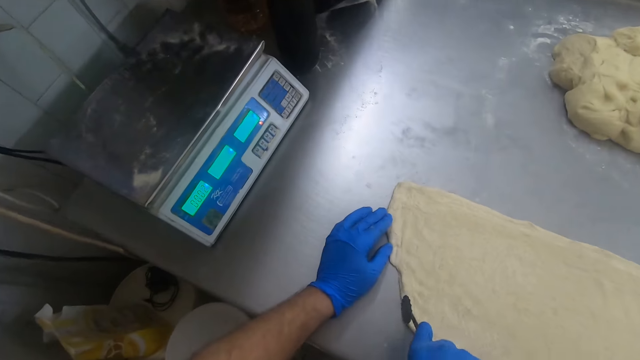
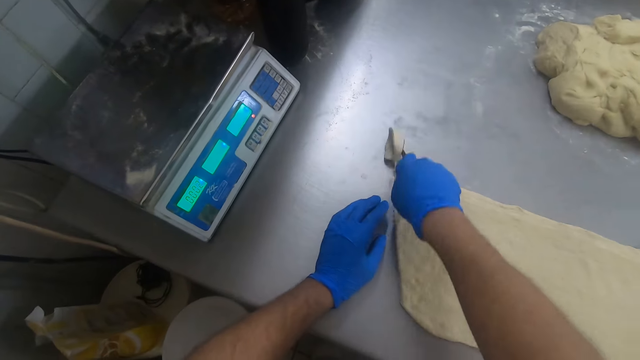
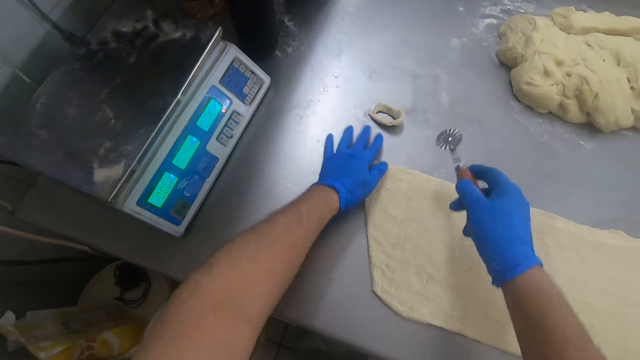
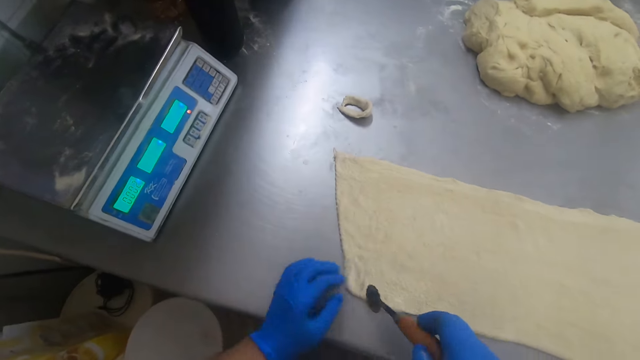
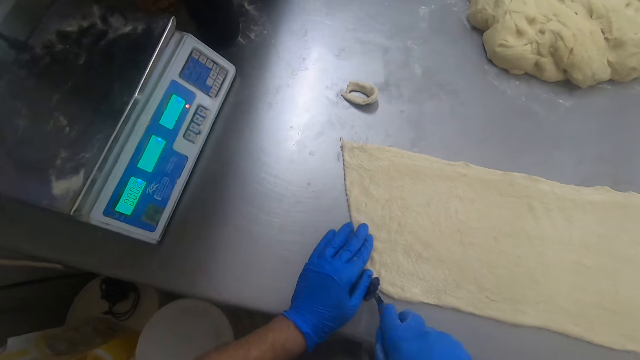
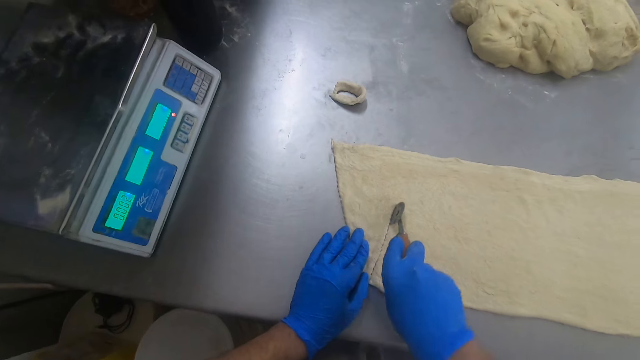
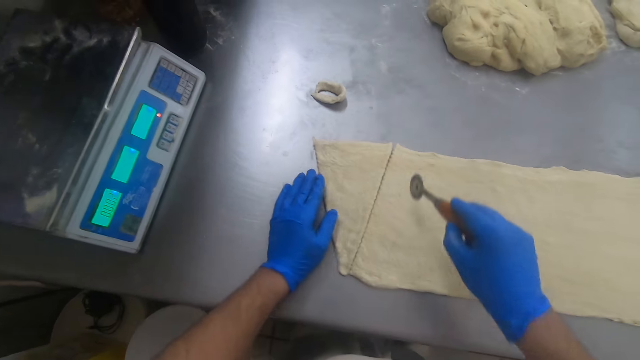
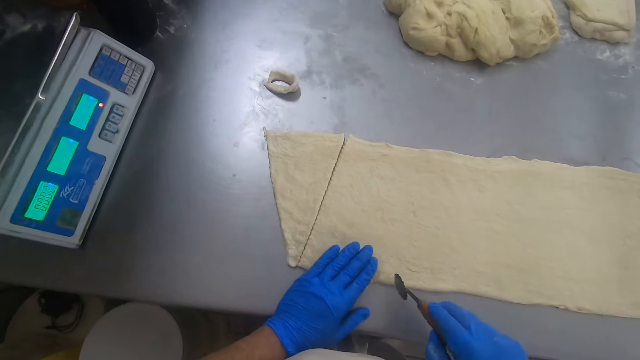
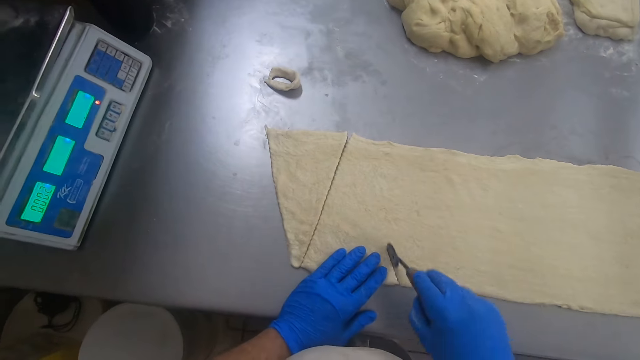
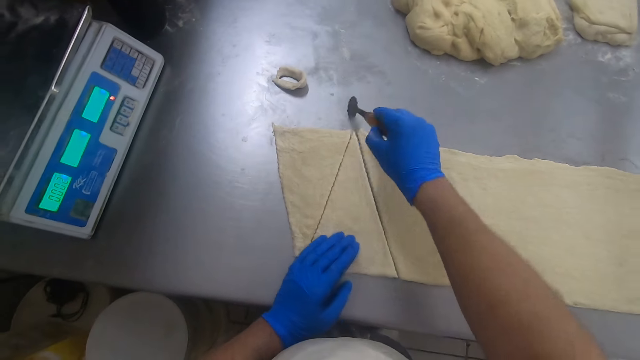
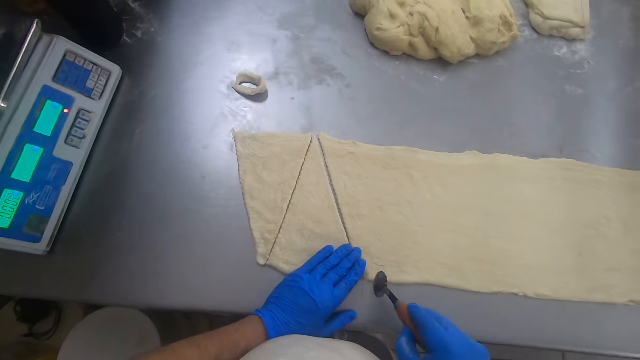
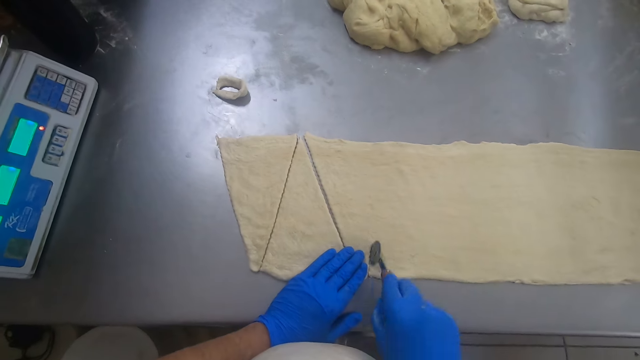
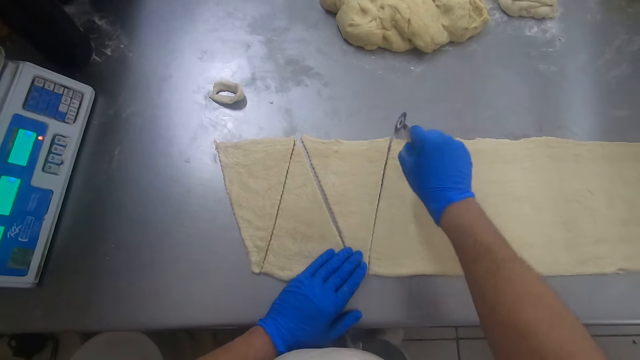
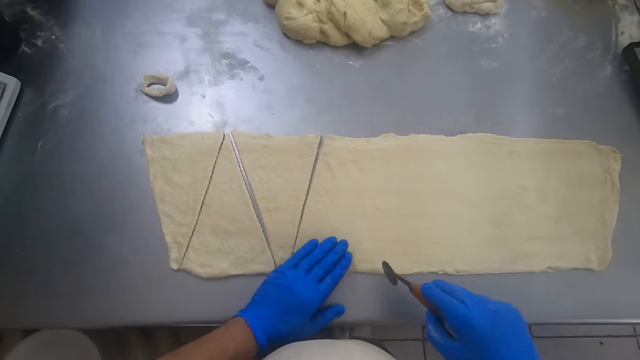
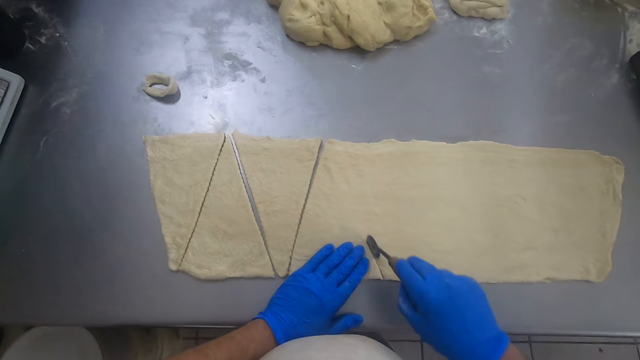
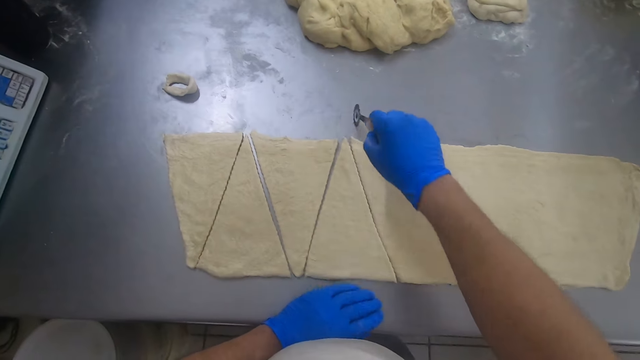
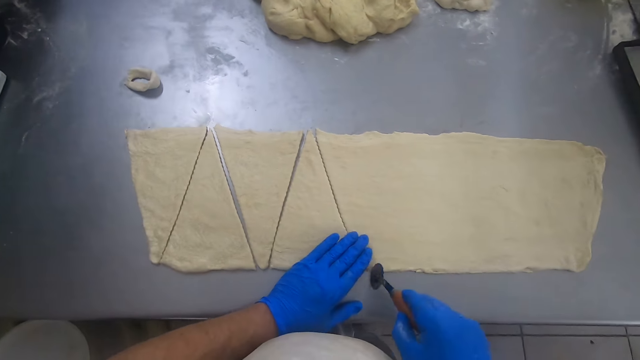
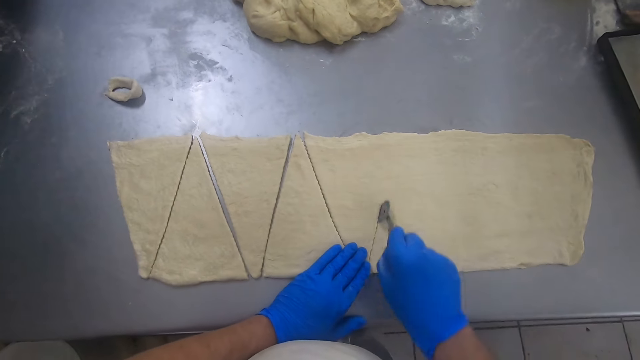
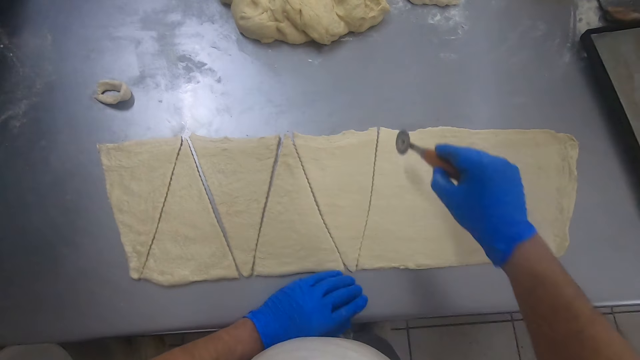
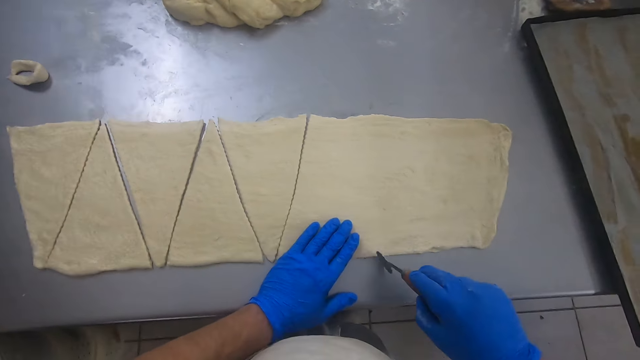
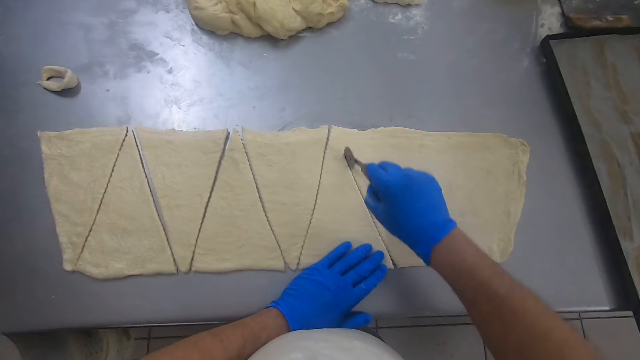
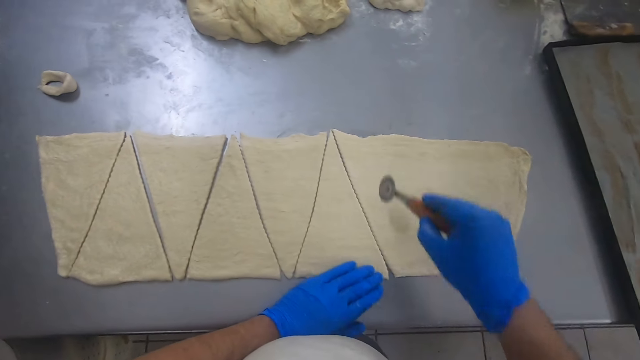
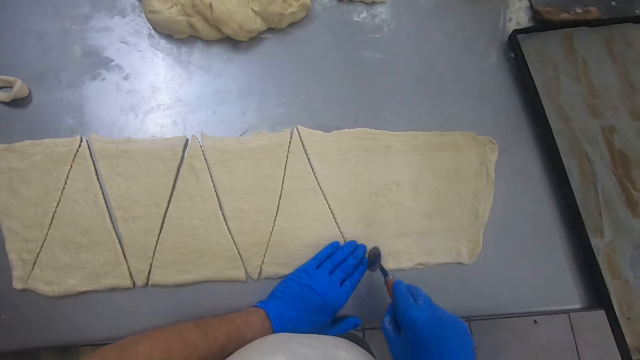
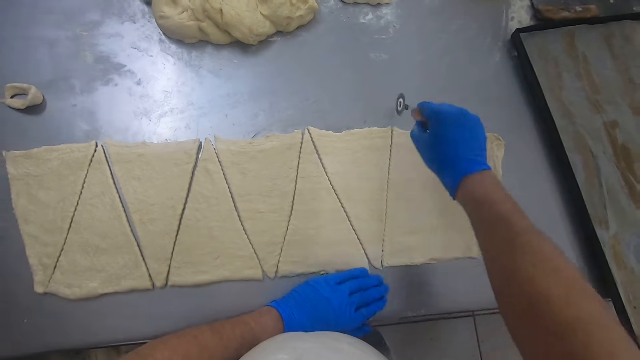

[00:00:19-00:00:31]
The camera wearer cuts the flat dough on the baking table into triangular shapes with the pastry wheel.

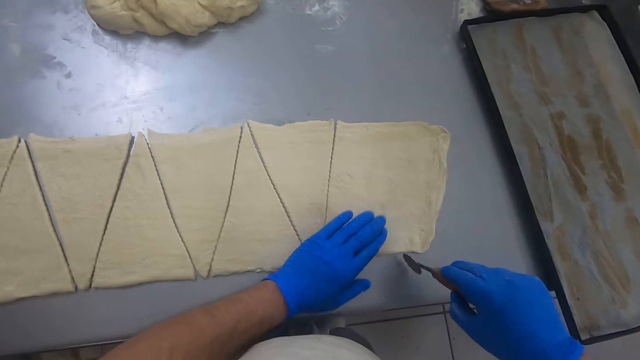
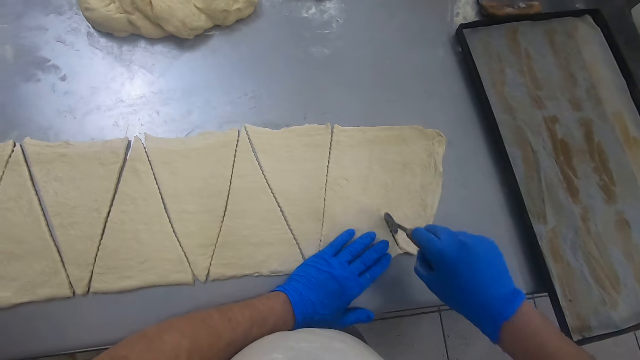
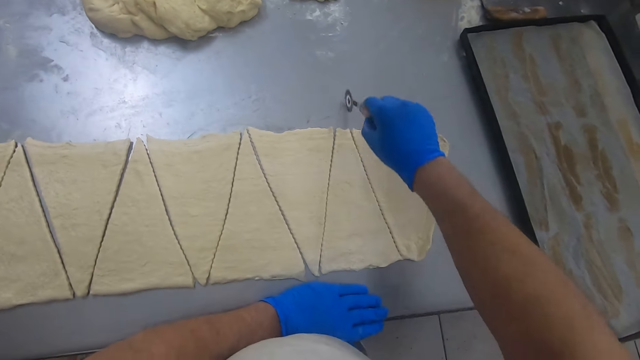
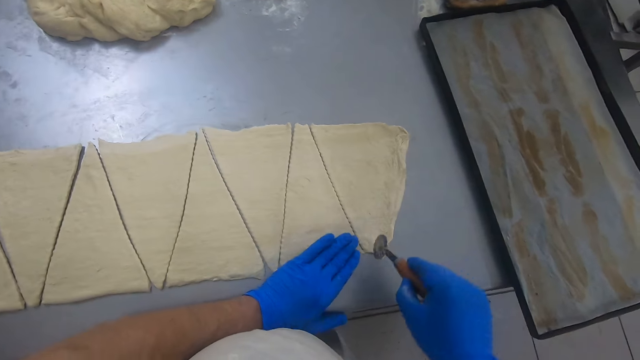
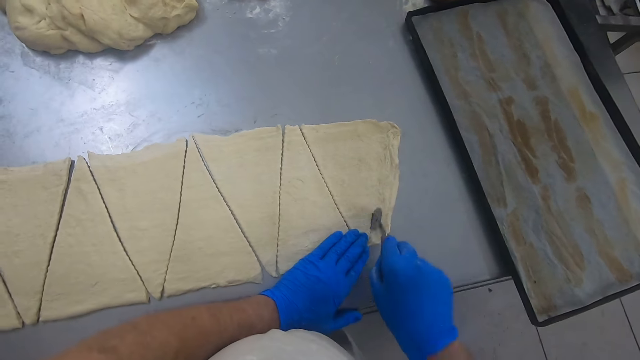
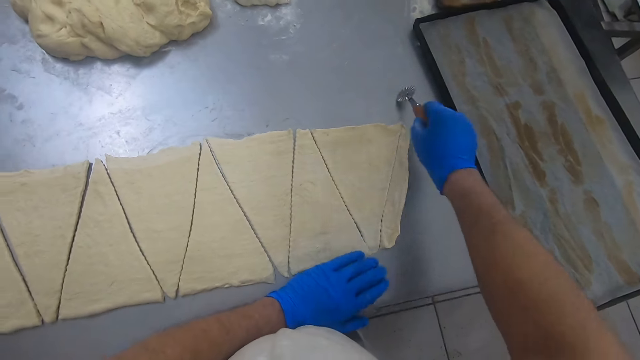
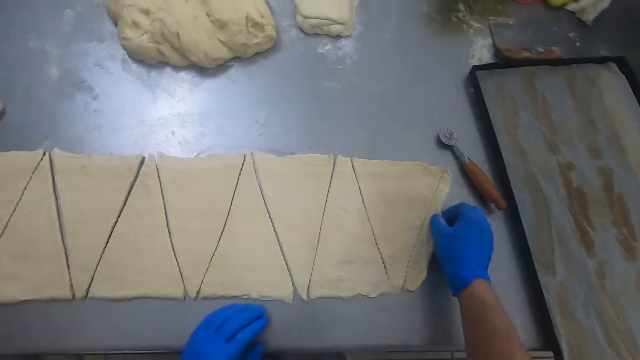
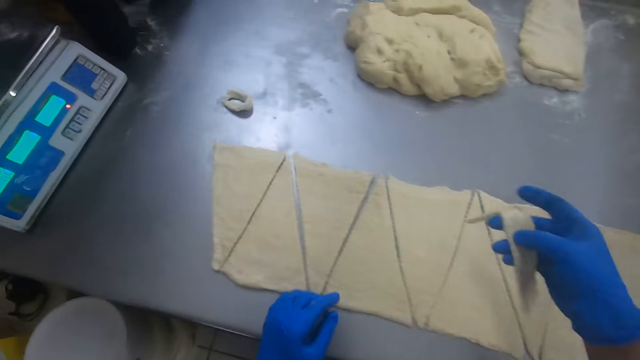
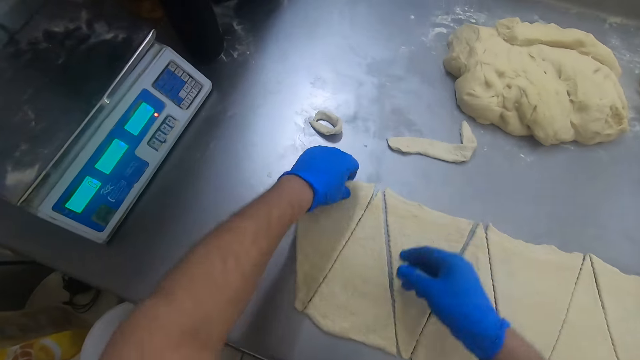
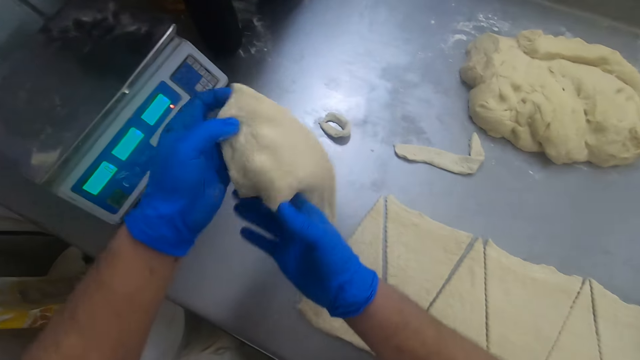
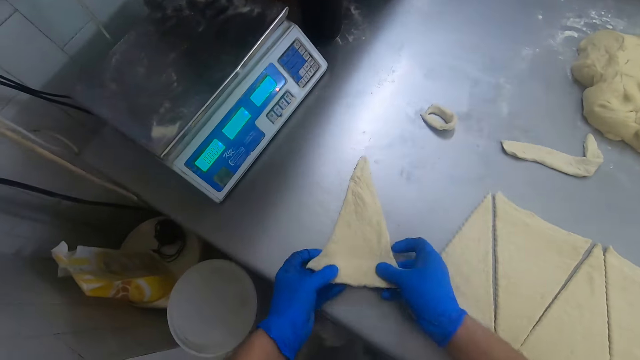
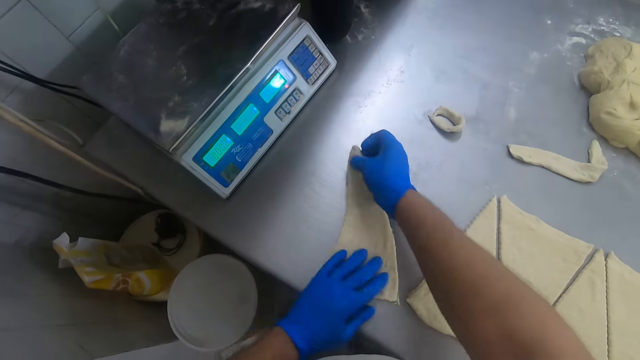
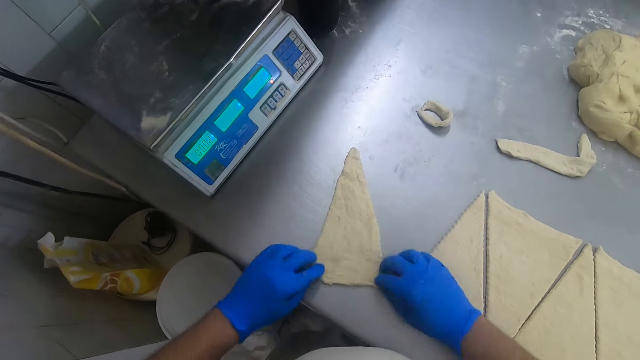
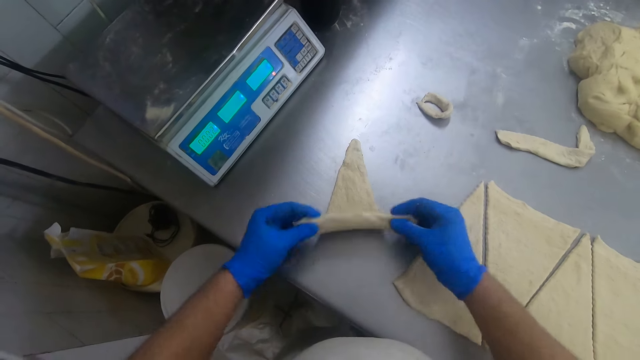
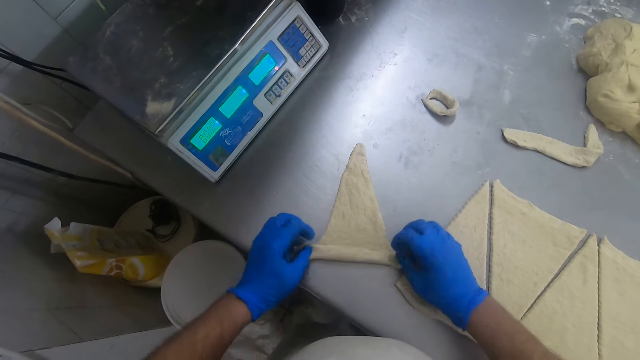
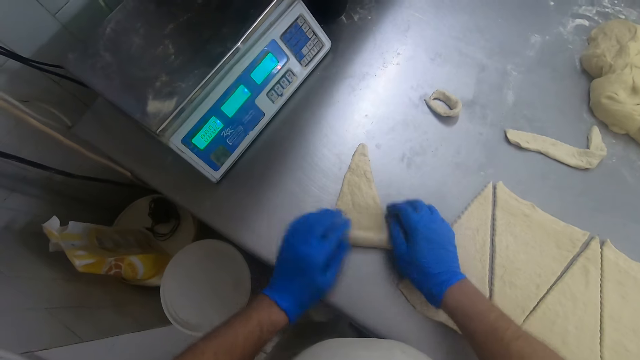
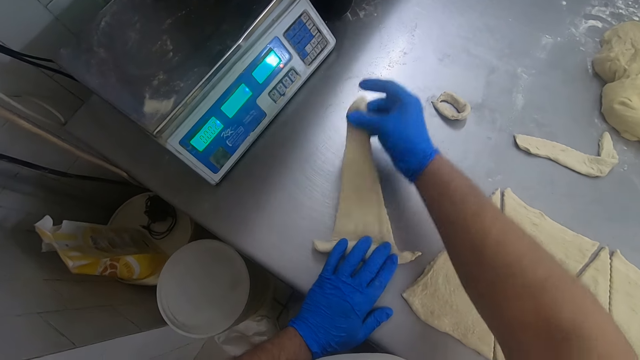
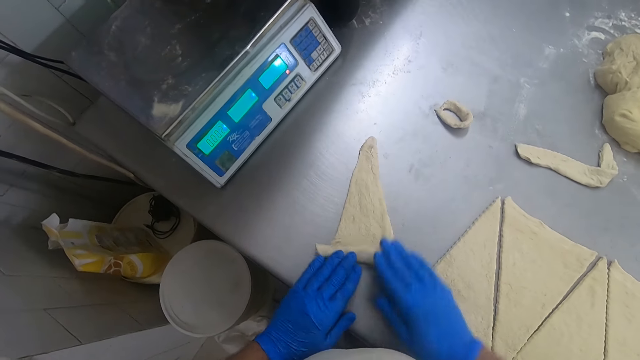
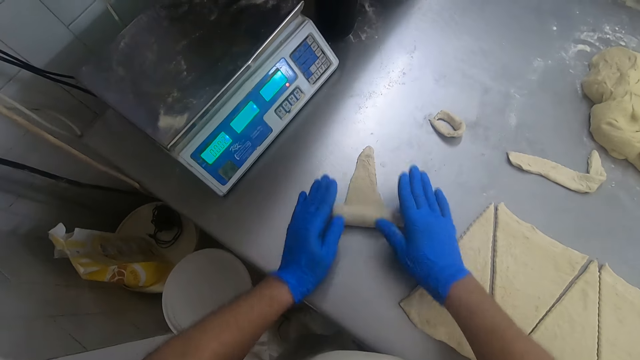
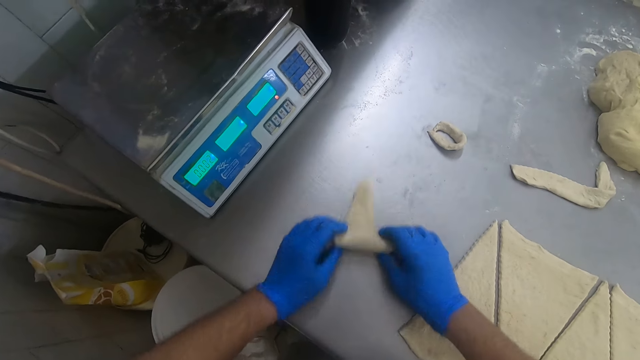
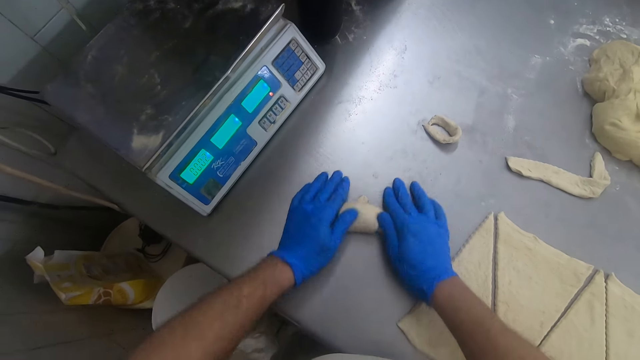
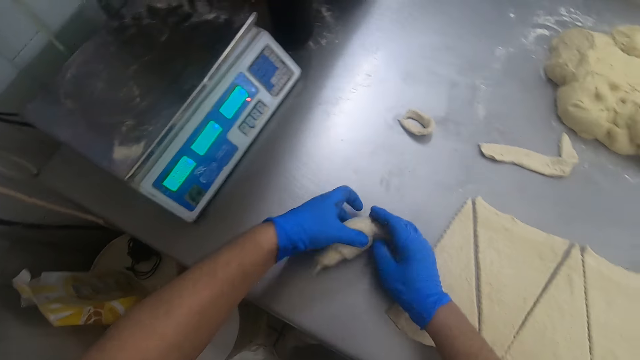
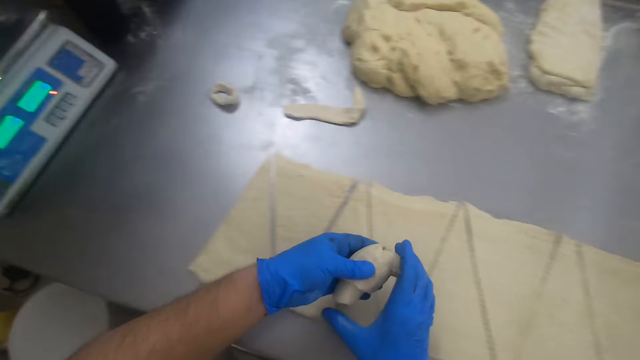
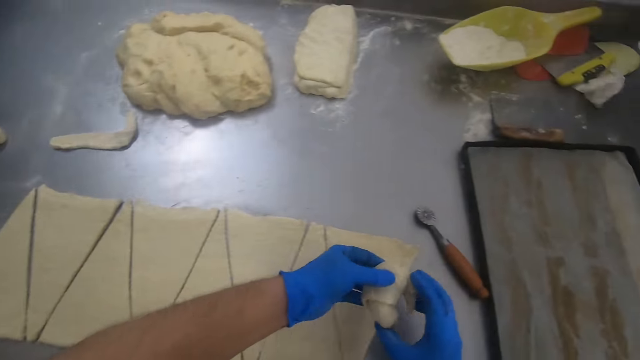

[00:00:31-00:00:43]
The camera wearer moves the remaining edge of the flat dough on the baking table. They pick a piece of dough and throw the piece of dough on the kneading table. They pick one of the triangular doughs from the baking table. They place the triangular dough on the baking table. They roll the triangular dough on the baking table. They pick the dough from the baking table.
